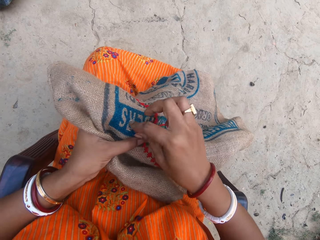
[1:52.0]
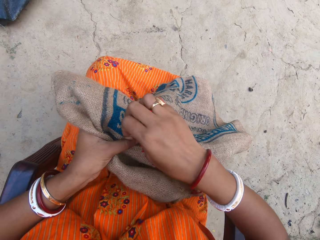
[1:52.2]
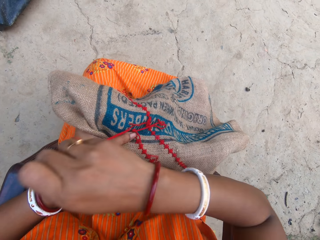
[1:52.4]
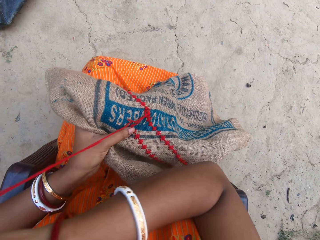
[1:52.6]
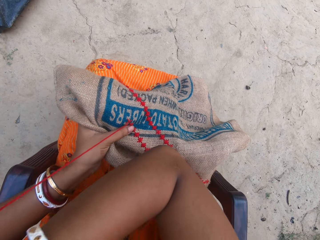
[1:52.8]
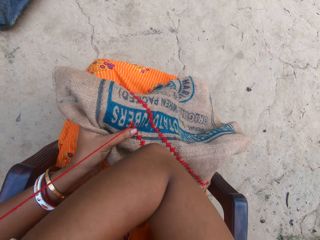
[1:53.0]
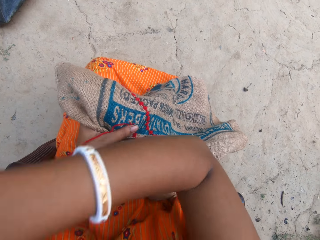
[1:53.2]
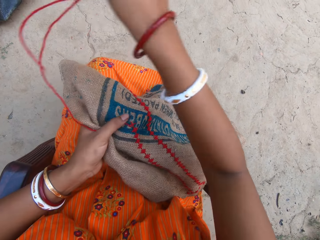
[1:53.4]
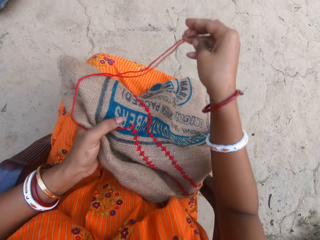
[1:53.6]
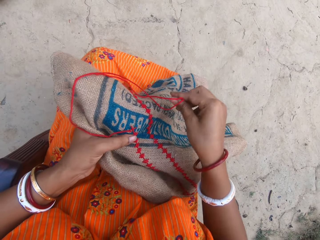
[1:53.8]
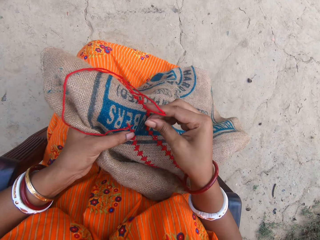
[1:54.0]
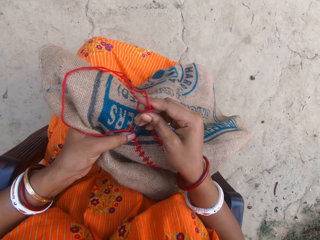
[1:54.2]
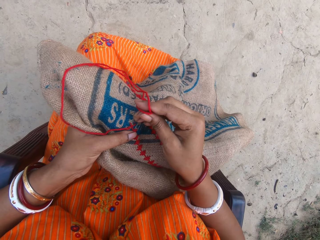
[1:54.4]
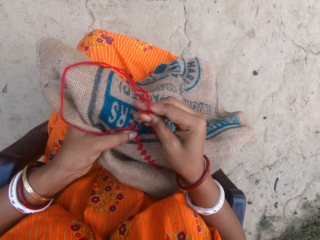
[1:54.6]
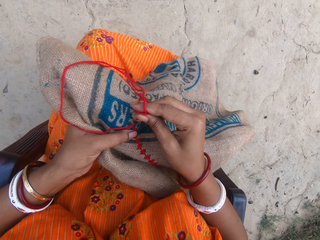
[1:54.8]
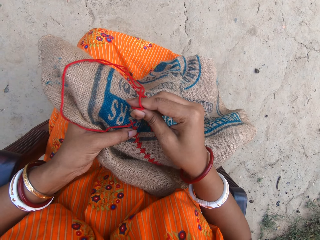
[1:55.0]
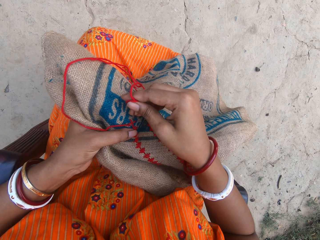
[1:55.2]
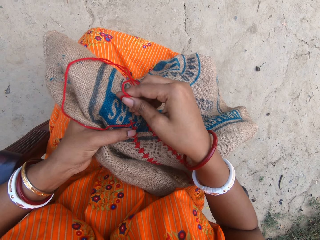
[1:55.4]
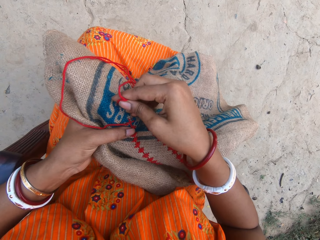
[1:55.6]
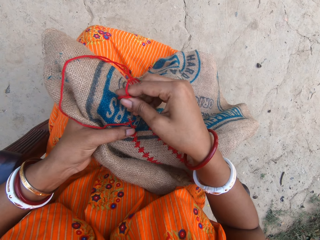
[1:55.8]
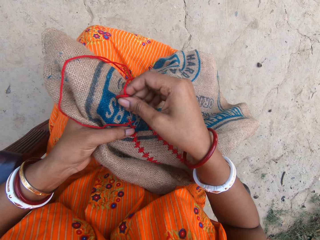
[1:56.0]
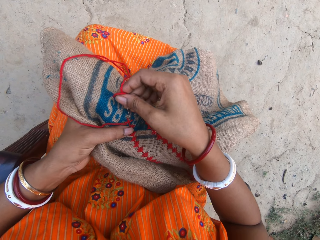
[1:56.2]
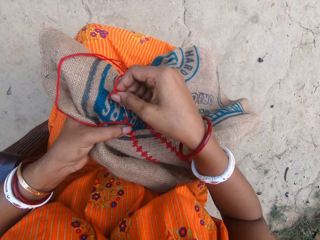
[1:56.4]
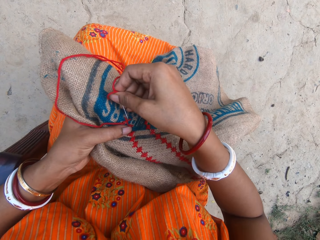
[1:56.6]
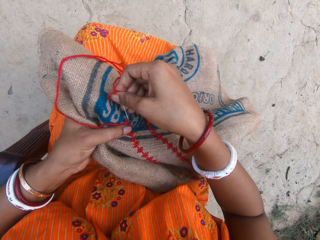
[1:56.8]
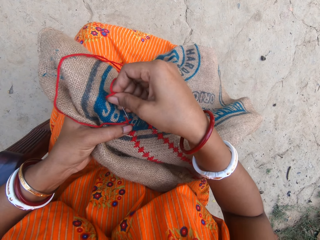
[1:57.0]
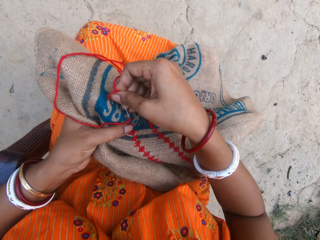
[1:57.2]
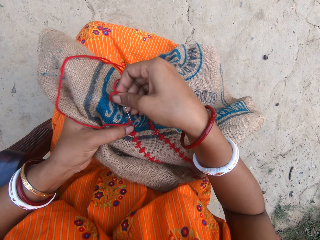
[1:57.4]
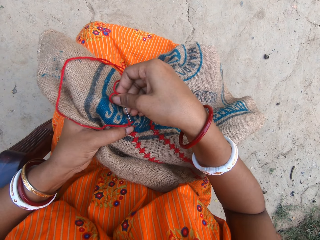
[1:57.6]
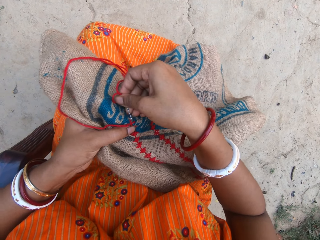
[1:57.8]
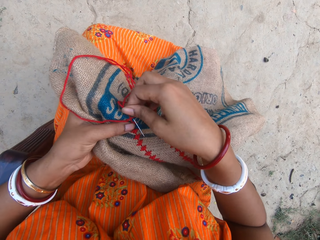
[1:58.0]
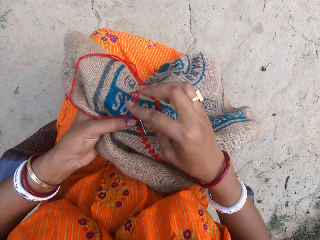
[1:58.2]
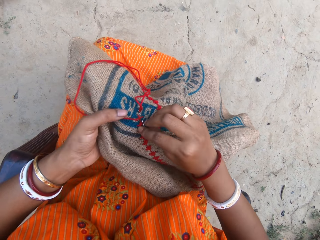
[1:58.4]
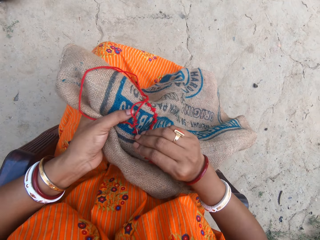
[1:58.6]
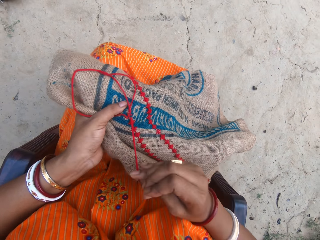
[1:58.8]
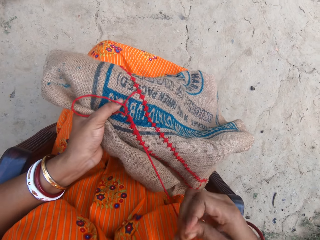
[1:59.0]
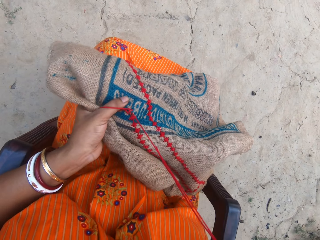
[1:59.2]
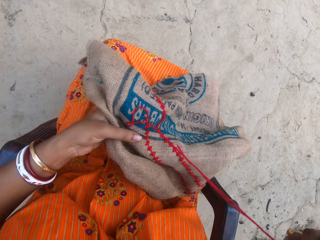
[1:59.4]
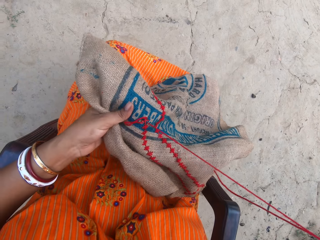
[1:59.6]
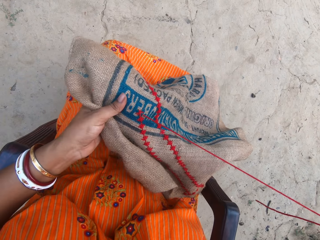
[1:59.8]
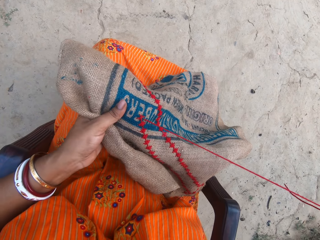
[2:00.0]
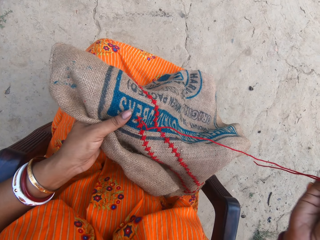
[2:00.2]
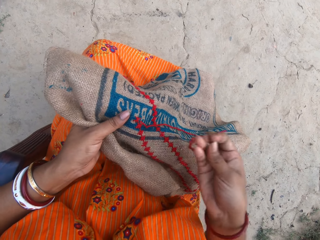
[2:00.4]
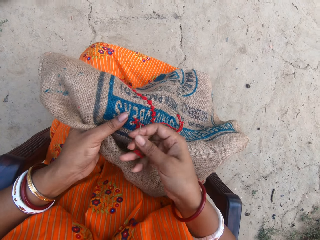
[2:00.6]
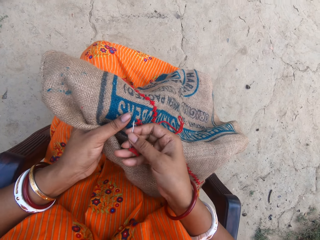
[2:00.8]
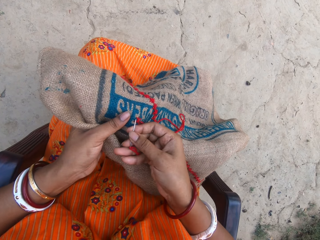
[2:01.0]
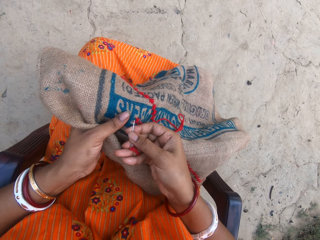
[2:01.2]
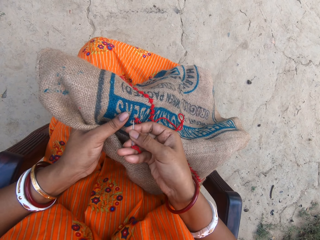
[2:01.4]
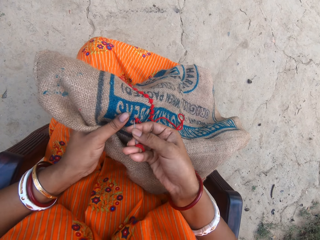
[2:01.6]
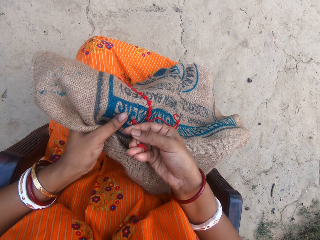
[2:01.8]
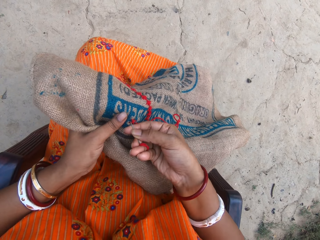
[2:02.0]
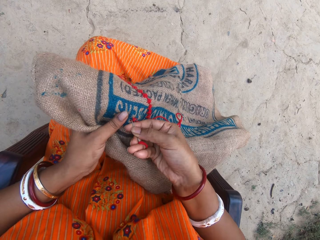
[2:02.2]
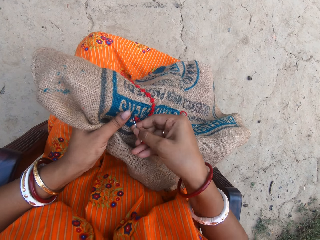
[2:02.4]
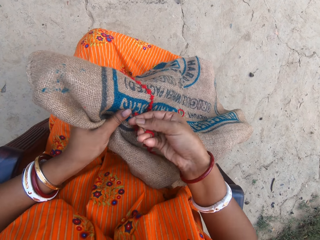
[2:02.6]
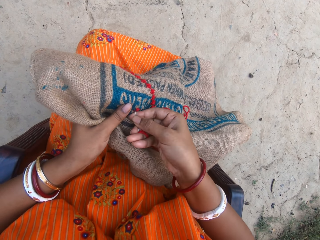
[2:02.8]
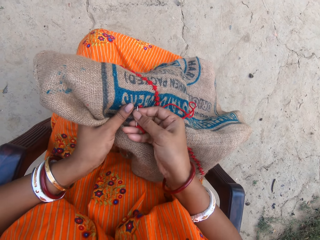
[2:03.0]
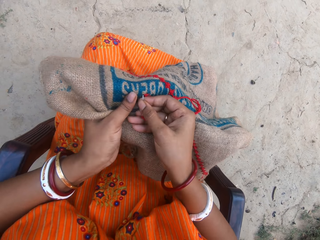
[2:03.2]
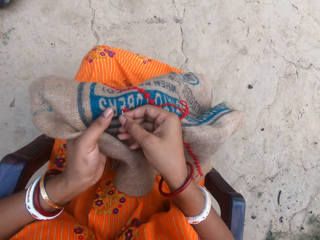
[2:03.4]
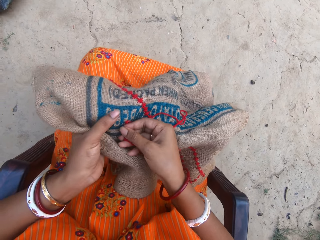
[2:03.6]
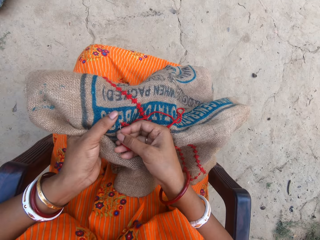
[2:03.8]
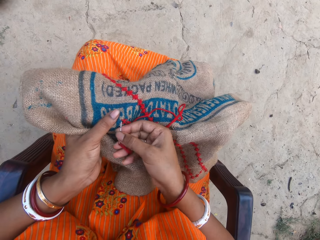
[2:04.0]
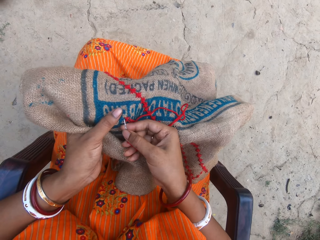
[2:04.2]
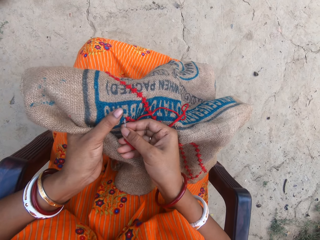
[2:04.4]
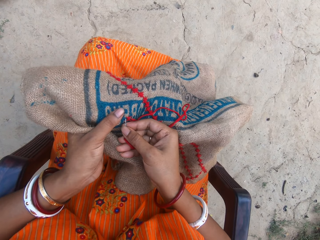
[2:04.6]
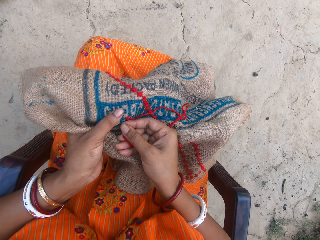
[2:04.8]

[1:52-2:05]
The camera wearer pulls a thread. They knit a sack. They pull the thread. They knit the sack.

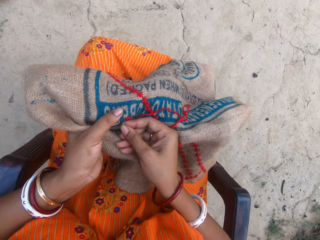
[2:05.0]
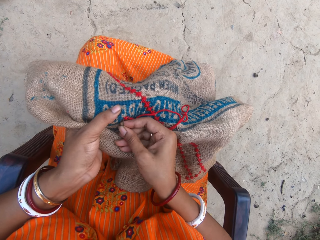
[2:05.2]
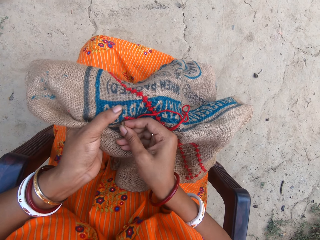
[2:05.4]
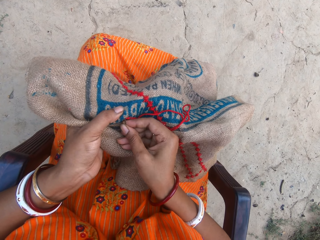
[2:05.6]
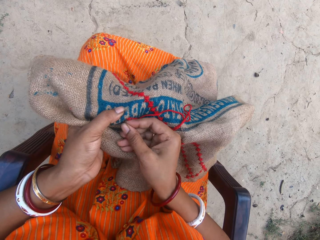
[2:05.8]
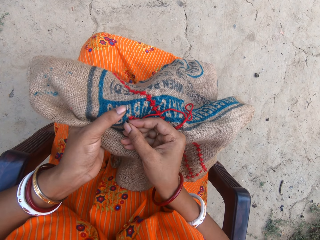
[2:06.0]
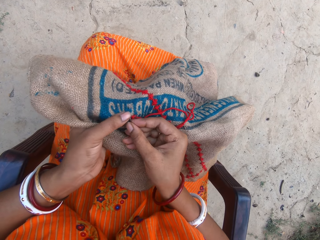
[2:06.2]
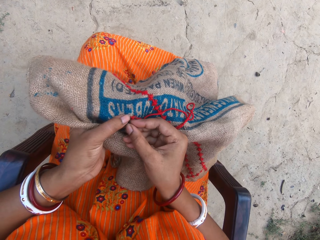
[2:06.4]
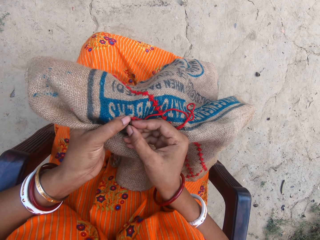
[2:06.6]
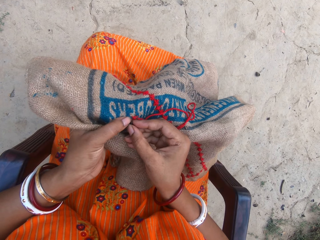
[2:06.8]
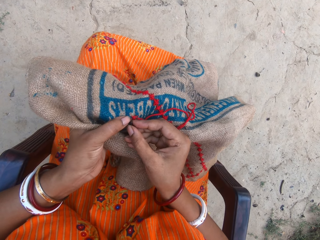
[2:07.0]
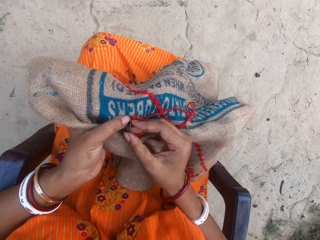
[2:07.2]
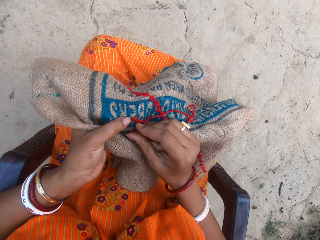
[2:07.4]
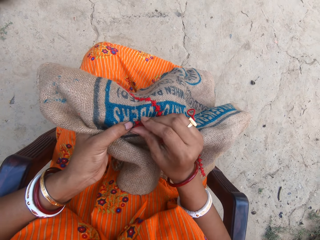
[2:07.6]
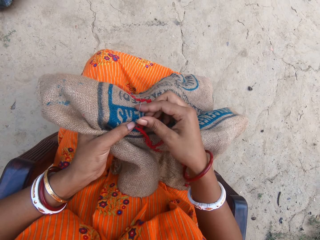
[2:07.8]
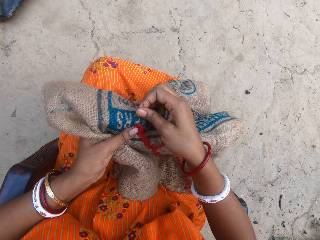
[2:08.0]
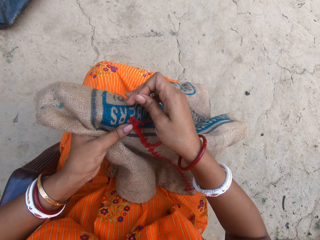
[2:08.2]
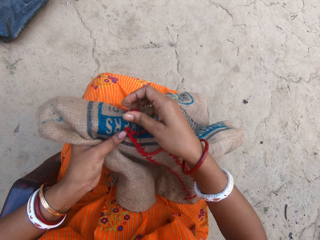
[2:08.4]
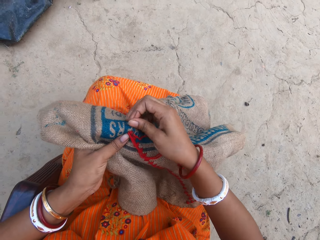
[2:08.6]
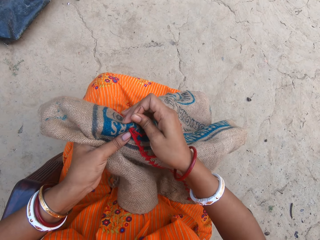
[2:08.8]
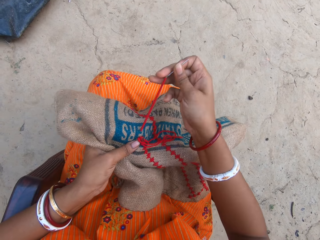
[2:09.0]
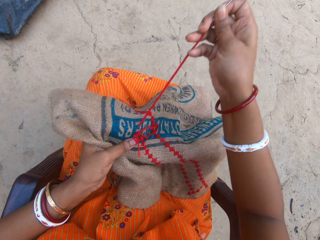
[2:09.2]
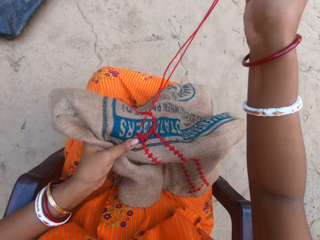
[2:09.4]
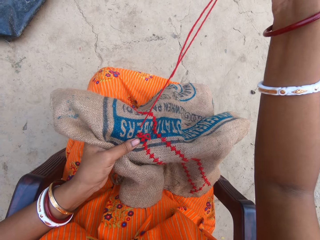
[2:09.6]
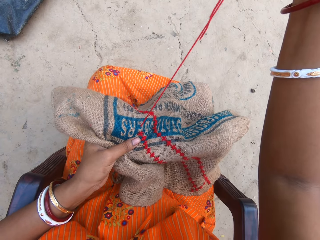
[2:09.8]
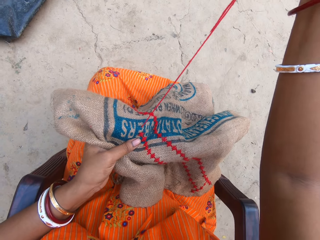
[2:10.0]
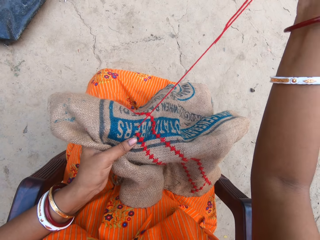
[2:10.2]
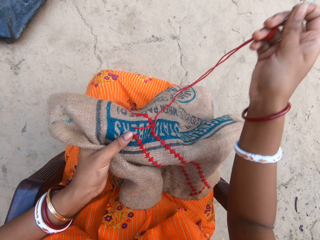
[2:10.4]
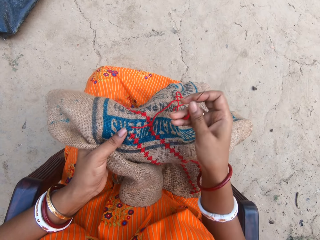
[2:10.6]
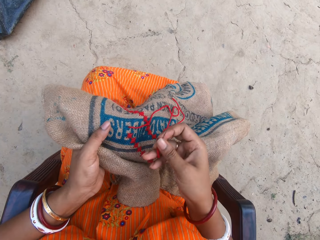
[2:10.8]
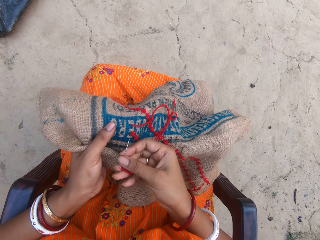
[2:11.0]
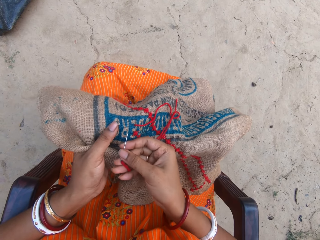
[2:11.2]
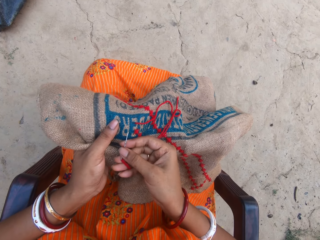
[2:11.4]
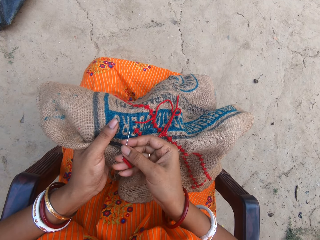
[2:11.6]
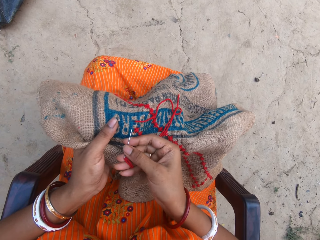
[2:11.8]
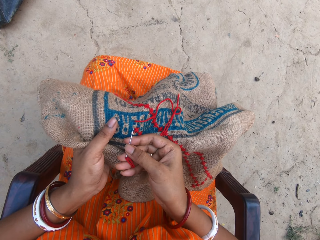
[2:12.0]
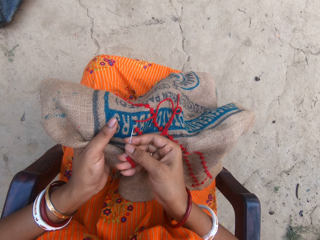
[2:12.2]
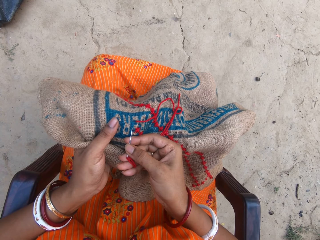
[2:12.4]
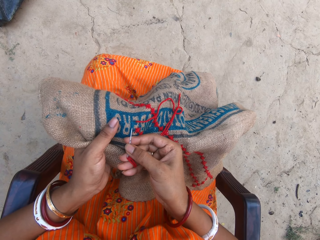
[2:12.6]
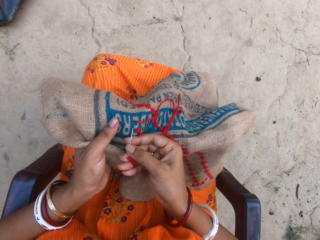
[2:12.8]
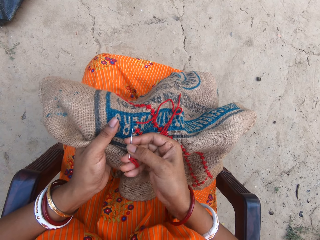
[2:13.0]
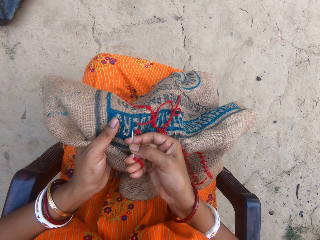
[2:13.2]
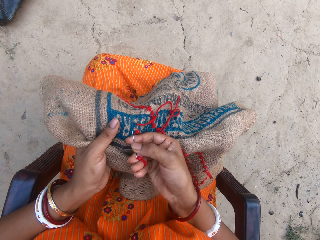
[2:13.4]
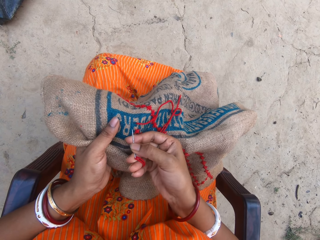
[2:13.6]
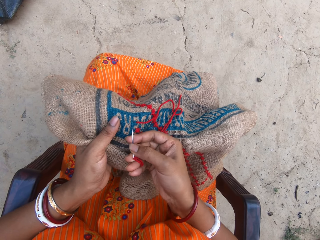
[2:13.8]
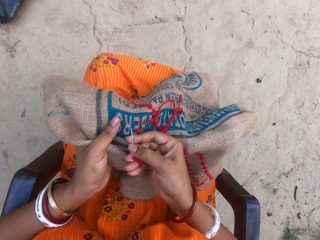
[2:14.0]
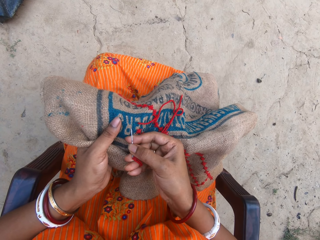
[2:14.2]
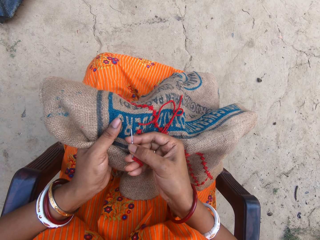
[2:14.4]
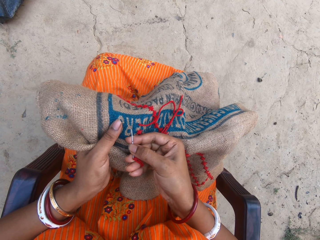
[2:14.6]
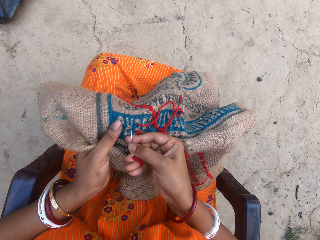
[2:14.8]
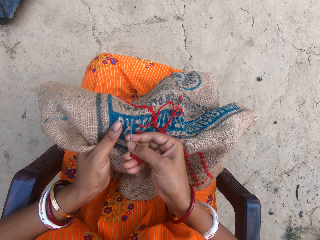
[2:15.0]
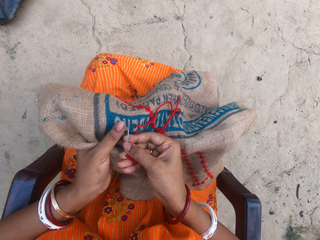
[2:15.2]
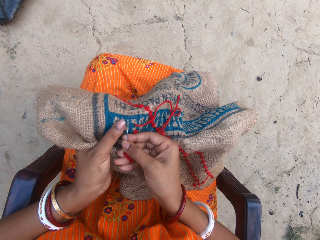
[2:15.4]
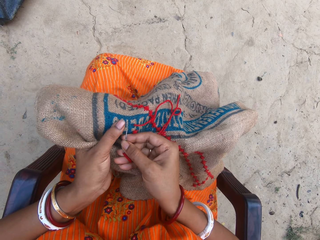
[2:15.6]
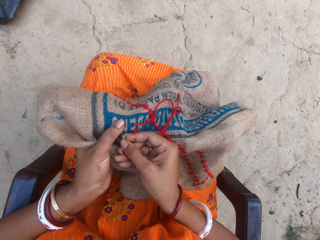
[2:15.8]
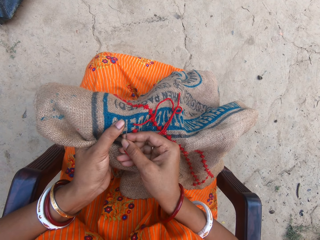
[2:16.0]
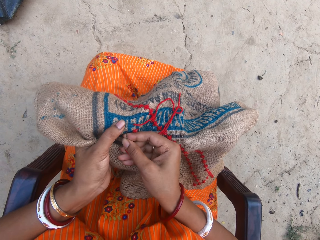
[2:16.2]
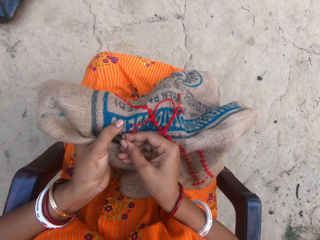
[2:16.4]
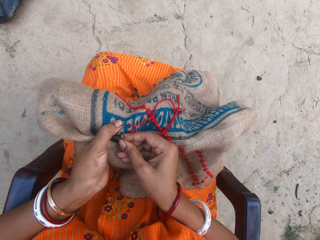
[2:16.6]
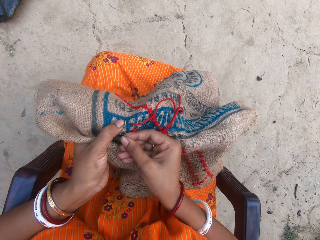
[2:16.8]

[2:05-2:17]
The camera wearer pulls a thread. They knit a sack.
